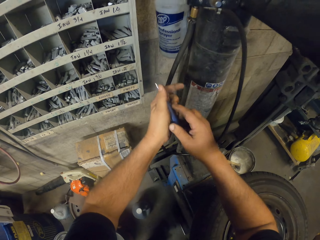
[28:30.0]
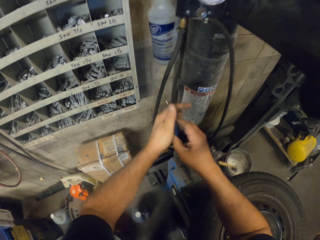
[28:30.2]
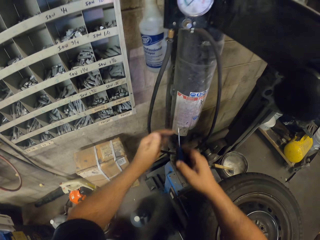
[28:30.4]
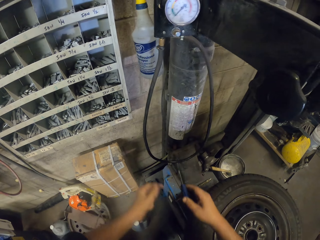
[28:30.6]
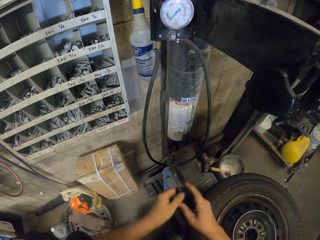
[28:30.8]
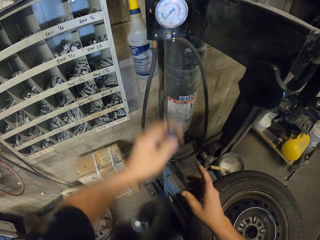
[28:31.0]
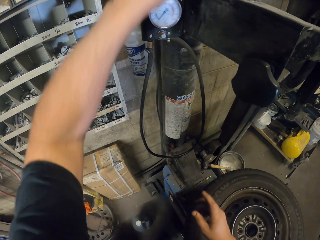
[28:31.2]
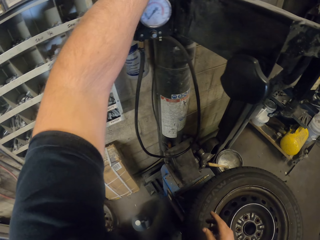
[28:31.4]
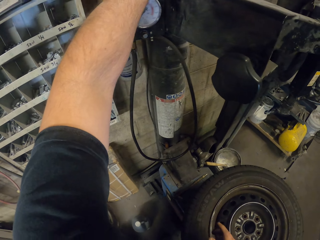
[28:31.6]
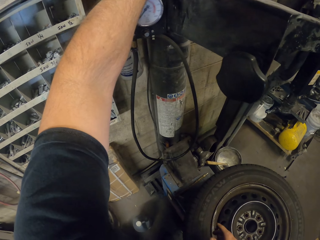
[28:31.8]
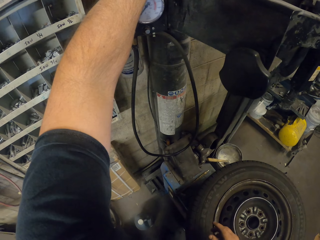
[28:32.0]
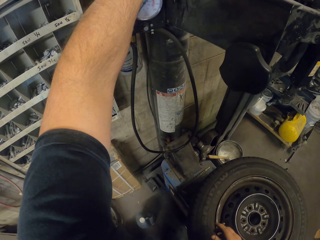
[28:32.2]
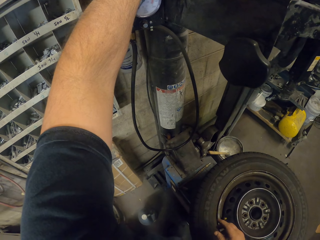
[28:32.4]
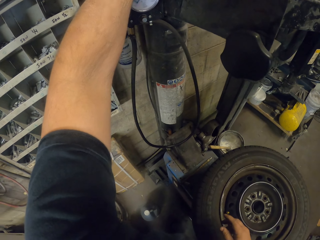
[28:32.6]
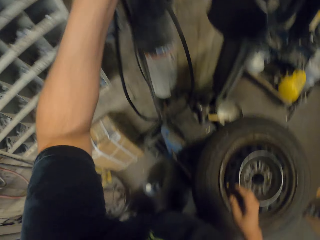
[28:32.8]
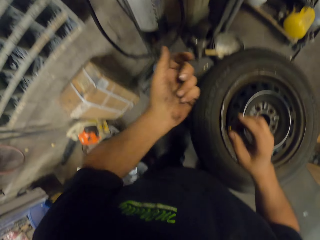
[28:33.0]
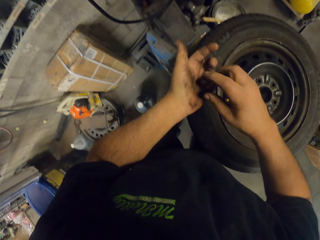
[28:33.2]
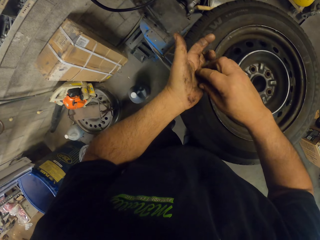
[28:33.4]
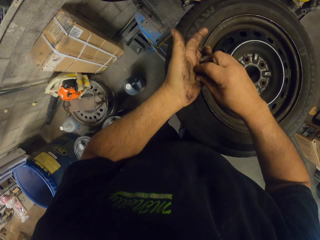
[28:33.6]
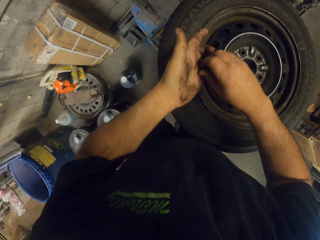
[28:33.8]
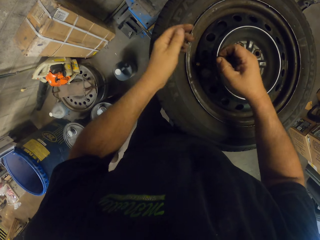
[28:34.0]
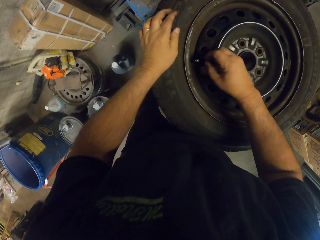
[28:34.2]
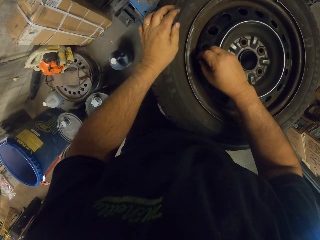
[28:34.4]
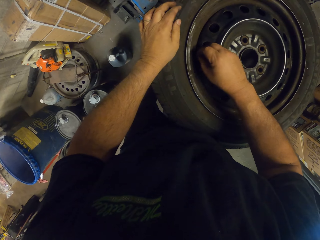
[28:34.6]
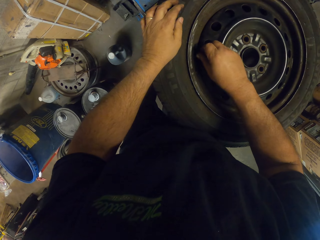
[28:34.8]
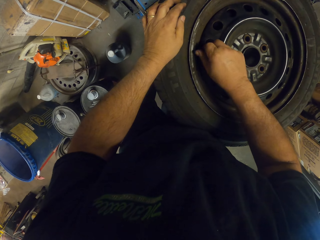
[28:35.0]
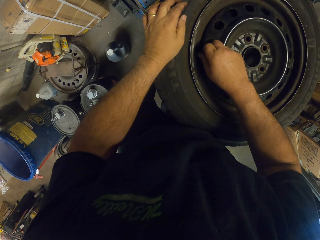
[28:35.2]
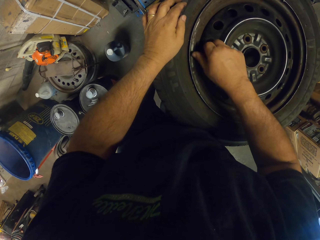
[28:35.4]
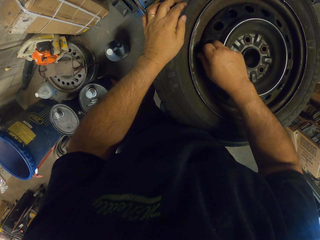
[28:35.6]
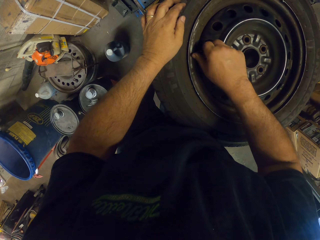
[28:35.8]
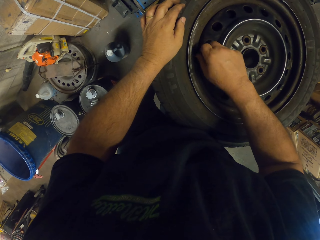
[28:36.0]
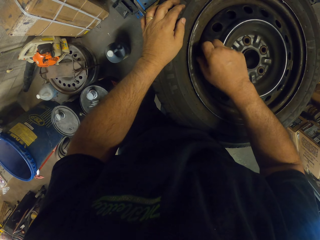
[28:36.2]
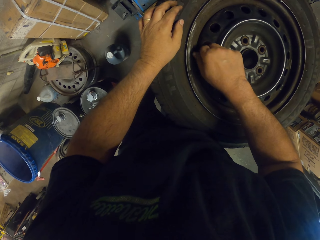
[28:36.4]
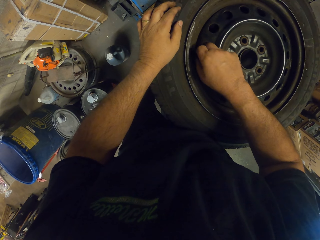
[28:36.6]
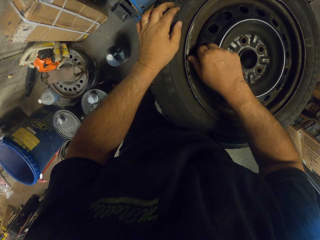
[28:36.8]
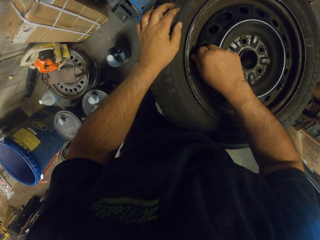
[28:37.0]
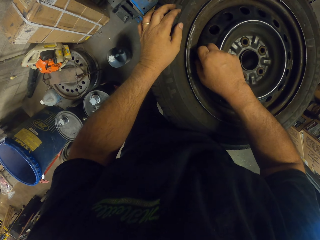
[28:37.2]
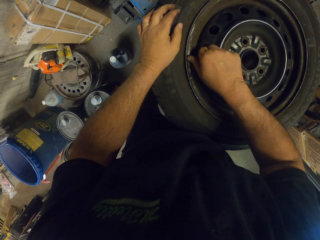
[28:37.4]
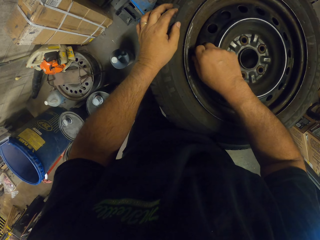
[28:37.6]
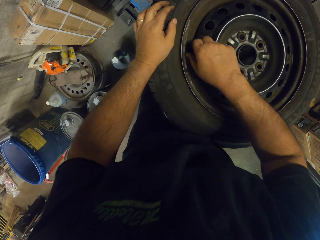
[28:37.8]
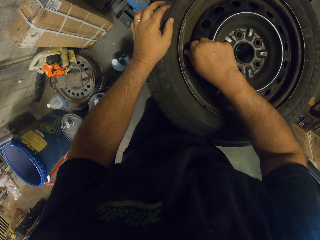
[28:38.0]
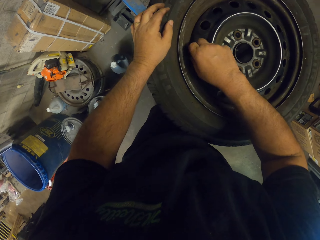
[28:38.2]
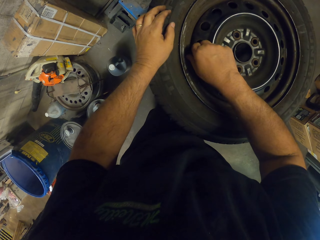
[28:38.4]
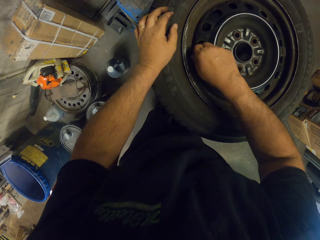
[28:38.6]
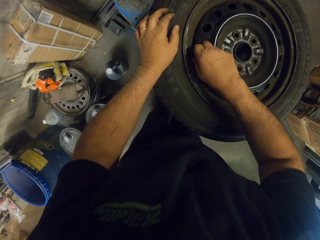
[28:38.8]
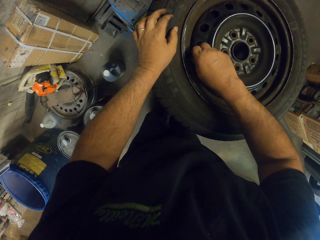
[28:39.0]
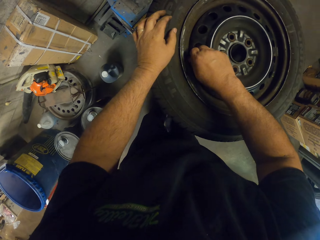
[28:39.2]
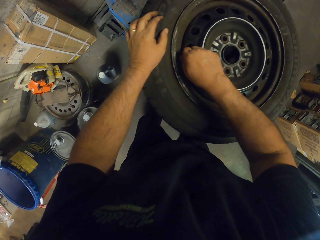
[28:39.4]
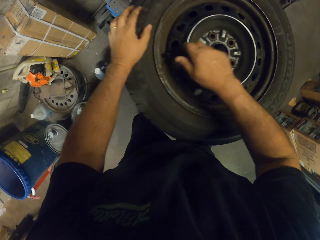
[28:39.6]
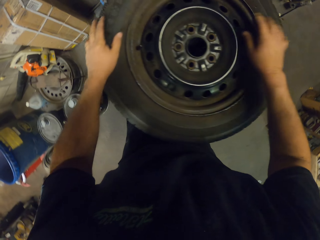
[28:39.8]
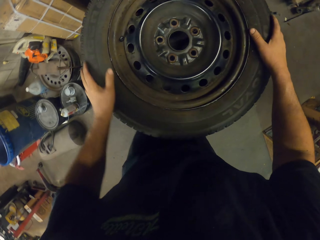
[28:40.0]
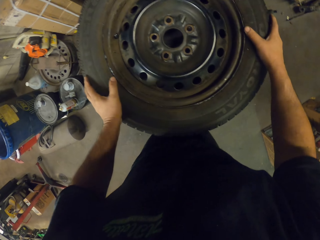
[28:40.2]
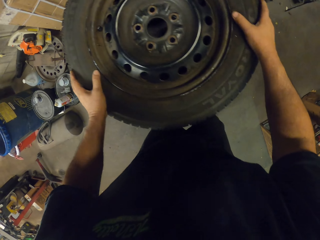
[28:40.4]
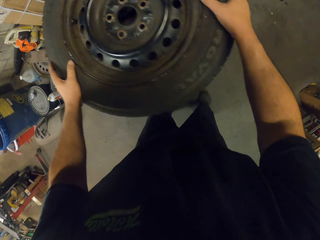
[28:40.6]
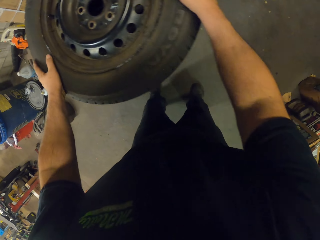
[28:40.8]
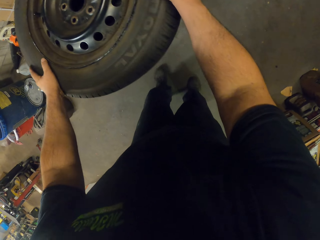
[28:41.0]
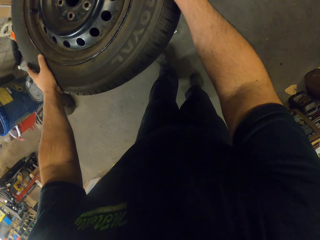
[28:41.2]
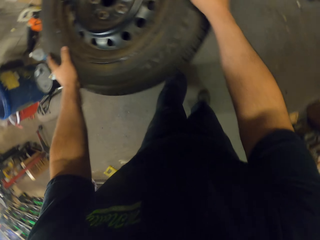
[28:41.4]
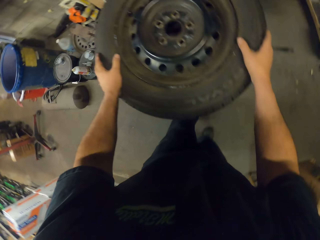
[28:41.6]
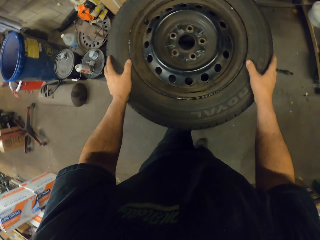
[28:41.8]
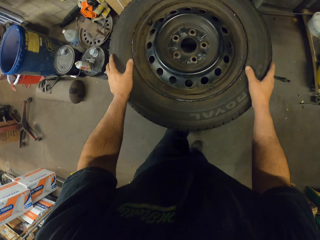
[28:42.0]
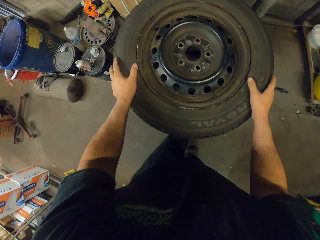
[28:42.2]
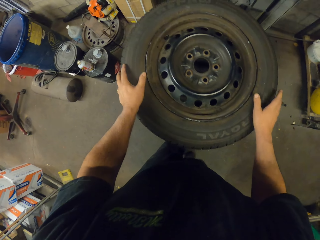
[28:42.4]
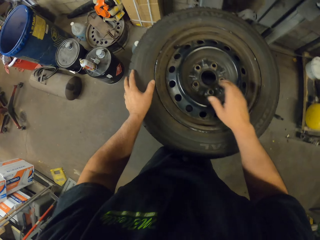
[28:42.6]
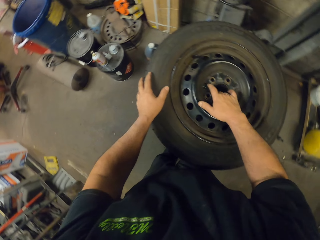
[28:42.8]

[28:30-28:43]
The camera wearer aligns a screwdriver in hand. They put the screwdriver on the cylinder. They align a bolt in hand. They put the bolt on the rim. They tighten the bolt on the rim. They align a wheel.

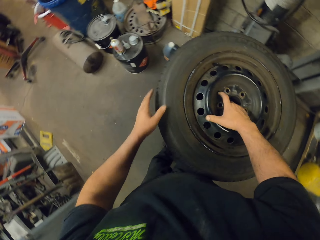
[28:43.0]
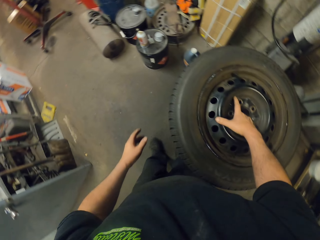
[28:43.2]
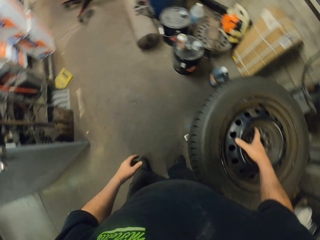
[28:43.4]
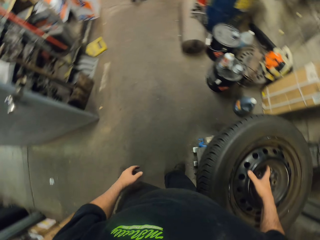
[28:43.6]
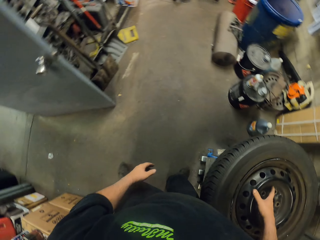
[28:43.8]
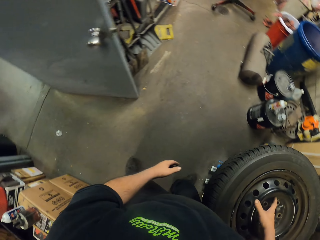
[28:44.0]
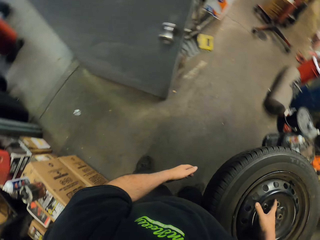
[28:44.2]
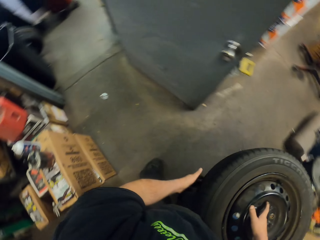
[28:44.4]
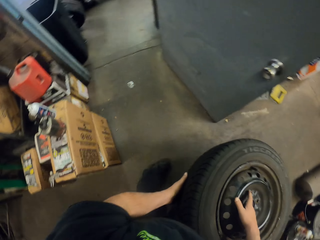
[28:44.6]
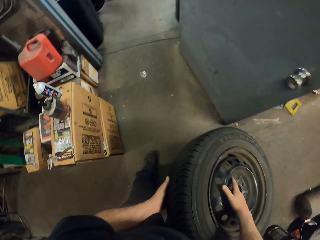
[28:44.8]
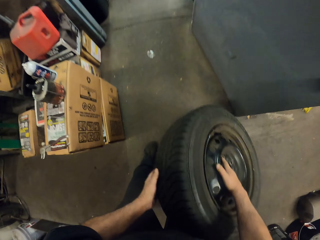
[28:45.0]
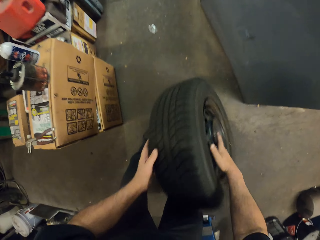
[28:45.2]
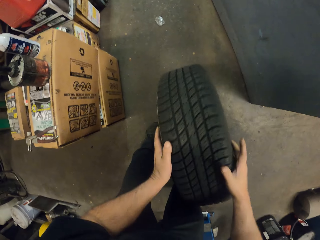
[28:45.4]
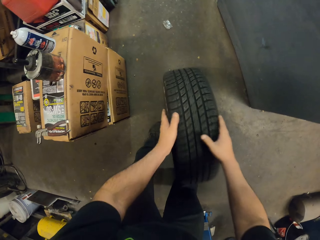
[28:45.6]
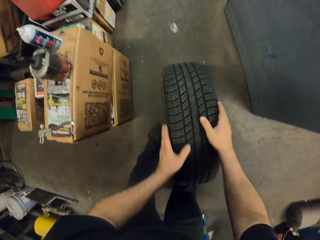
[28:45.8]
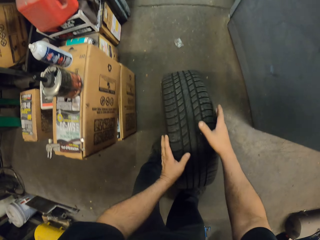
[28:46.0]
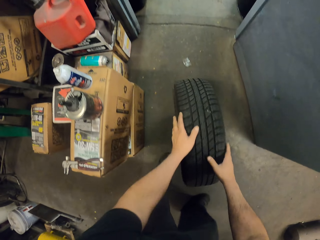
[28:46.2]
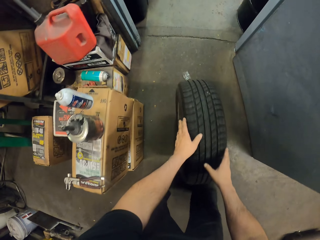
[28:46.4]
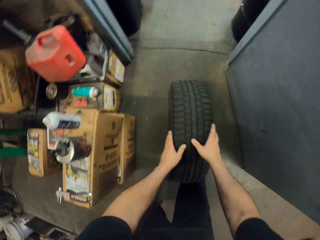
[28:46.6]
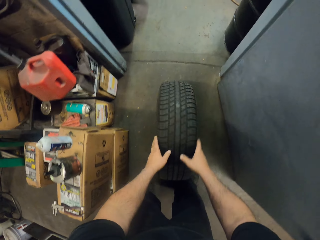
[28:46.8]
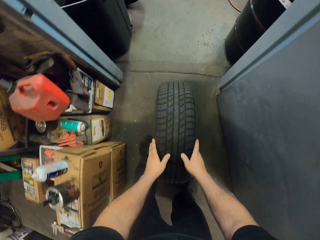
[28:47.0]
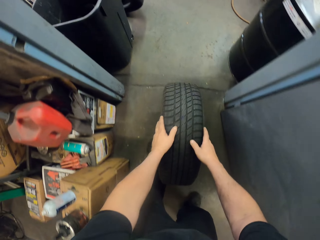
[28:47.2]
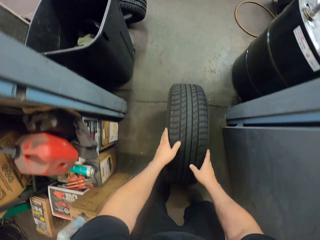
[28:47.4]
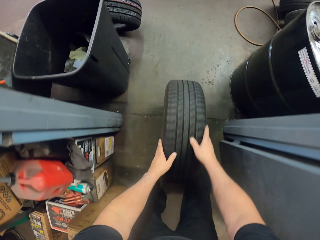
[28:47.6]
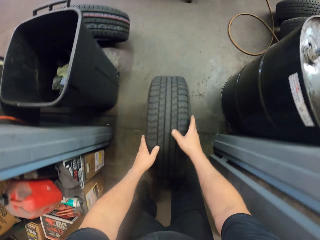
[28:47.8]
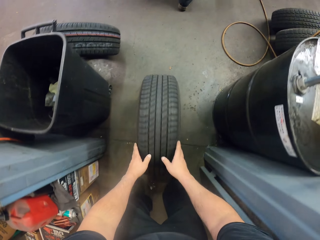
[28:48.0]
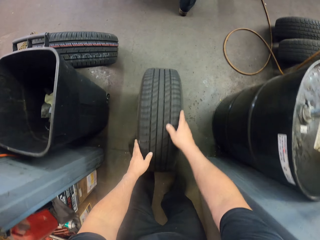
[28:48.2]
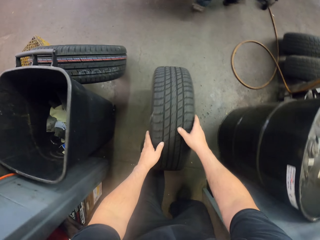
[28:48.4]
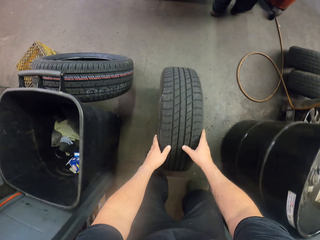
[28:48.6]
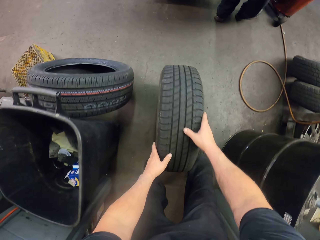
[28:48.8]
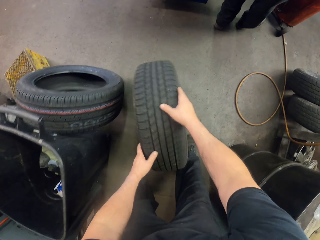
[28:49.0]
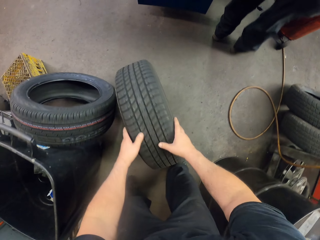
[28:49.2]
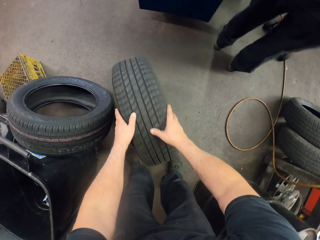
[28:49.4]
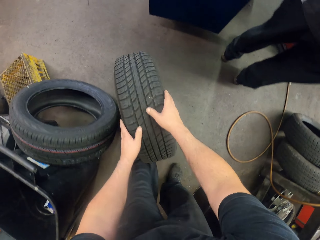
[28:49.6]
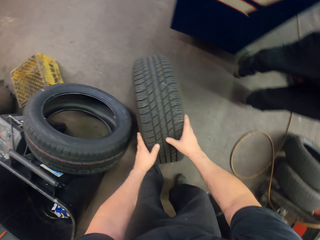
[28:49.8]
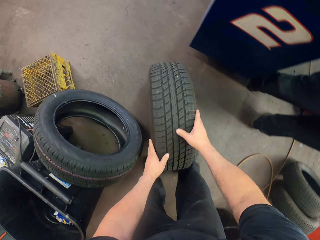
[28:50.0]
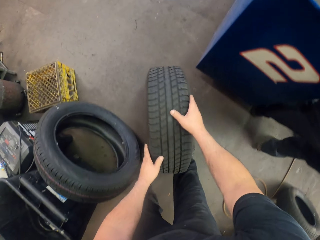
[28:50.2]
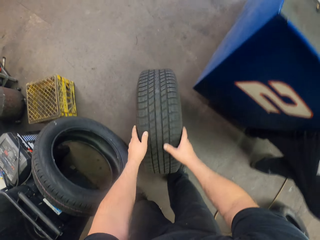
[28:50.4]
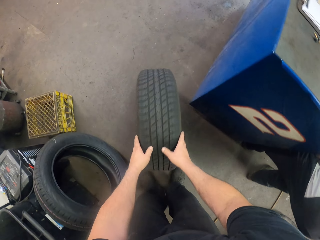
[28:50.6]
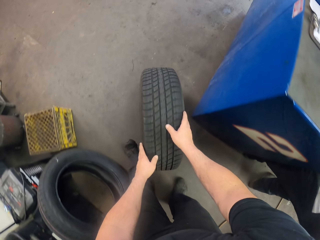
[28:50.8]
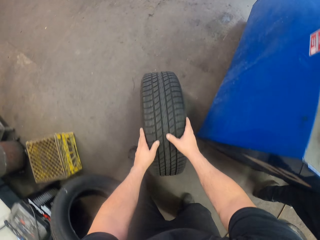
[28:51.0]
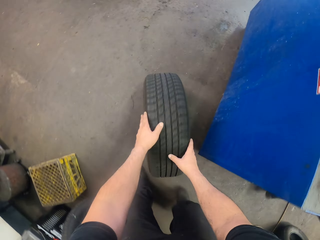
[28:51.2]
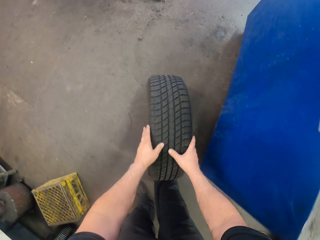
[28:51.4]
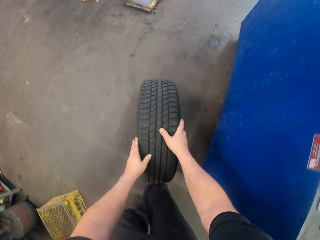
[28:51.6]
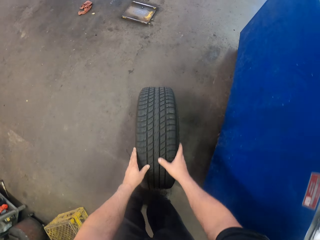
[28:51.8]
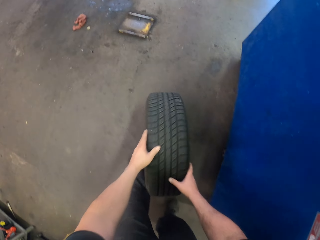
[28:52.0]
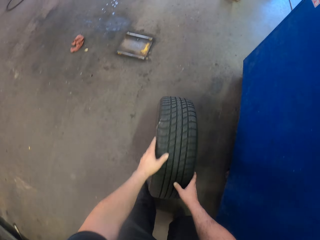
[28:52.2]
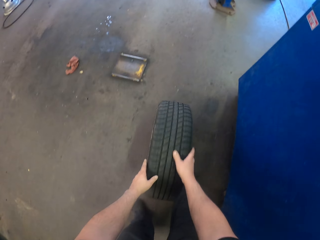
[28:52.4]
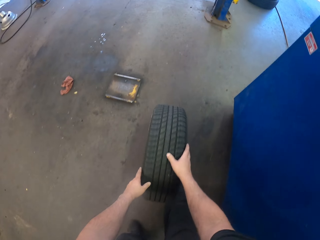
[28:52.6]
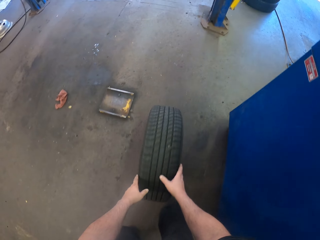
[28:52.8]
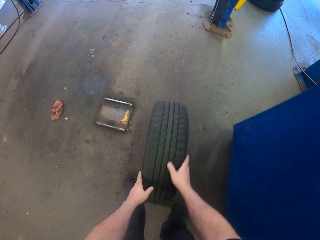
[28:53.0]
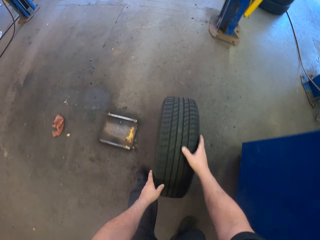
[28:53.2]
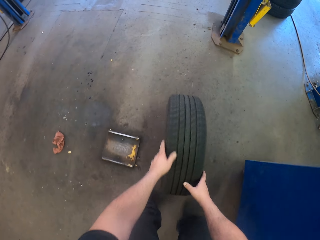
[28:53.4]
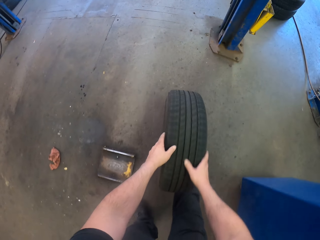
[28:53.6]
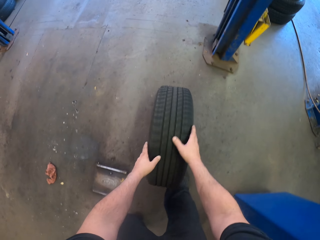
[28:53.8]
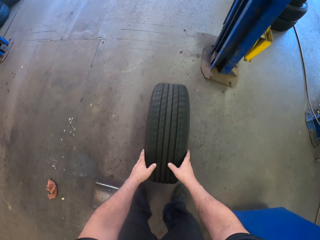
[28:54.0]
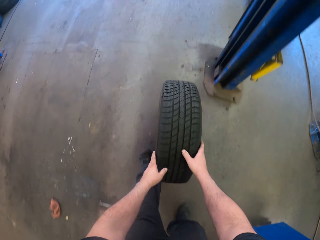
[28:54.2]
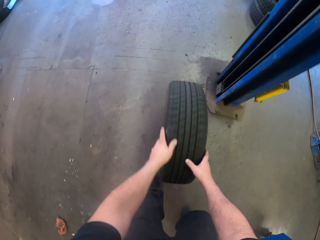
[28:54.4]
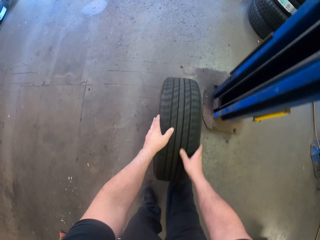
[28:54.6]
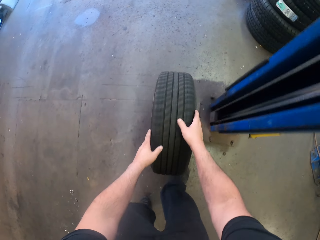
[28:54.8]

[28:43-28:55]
The camera wearer picks up the car tire. They roll the car tire down on the floor.
